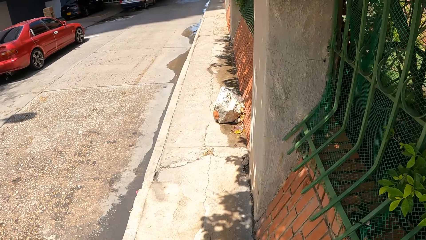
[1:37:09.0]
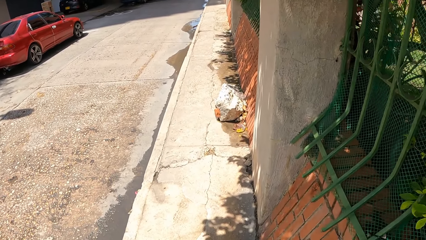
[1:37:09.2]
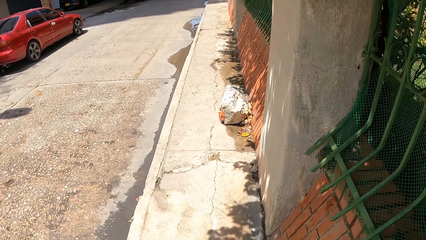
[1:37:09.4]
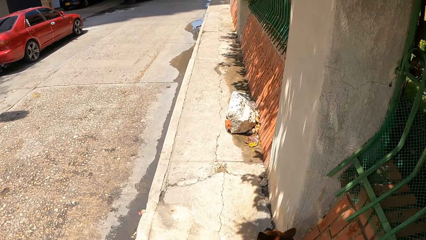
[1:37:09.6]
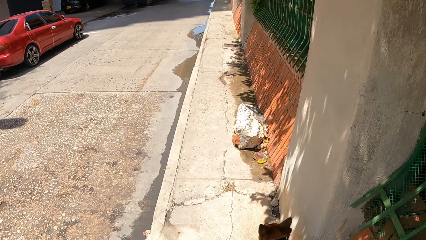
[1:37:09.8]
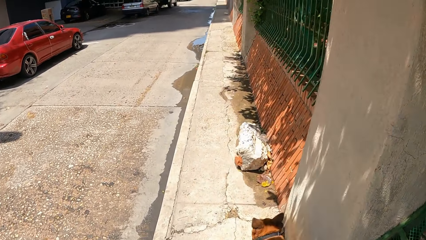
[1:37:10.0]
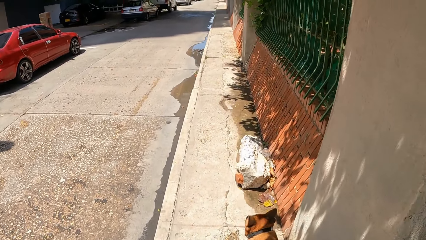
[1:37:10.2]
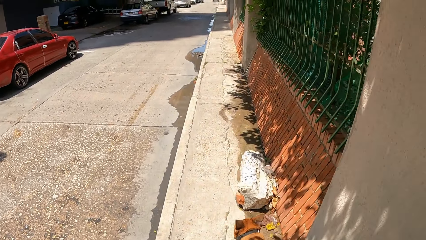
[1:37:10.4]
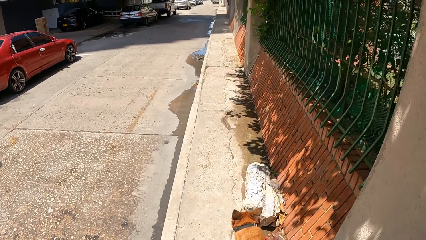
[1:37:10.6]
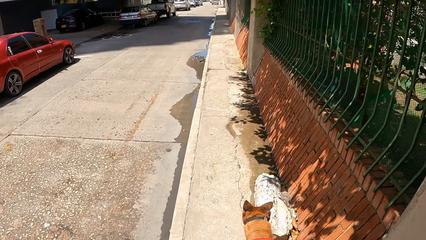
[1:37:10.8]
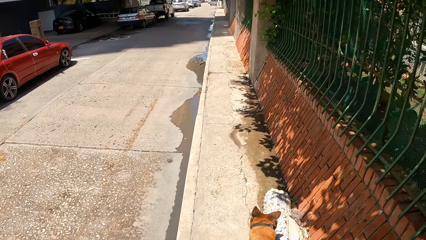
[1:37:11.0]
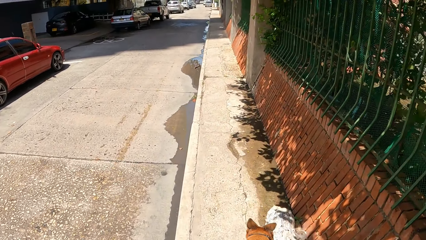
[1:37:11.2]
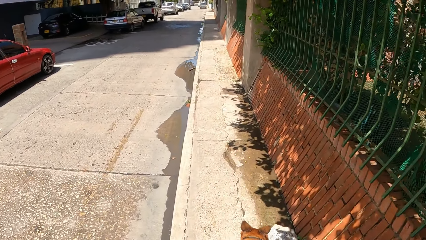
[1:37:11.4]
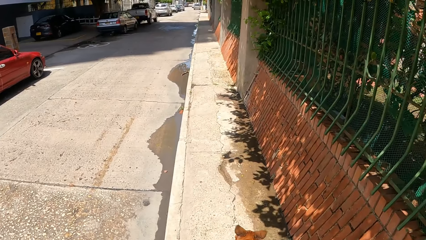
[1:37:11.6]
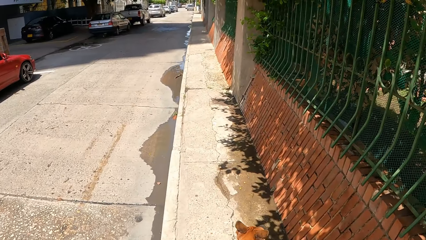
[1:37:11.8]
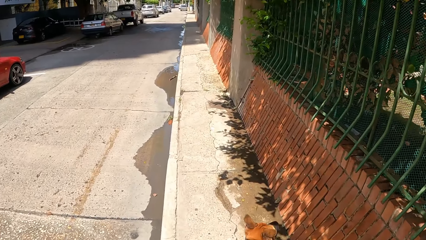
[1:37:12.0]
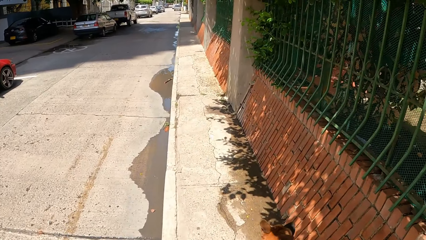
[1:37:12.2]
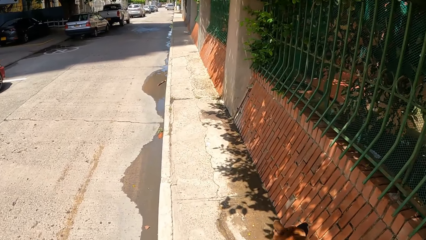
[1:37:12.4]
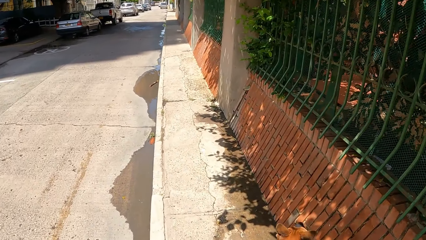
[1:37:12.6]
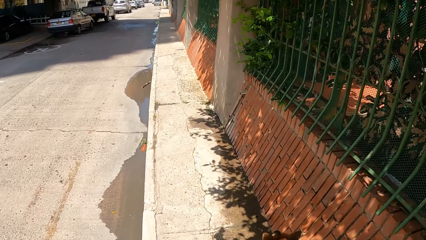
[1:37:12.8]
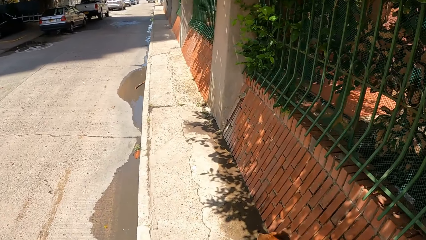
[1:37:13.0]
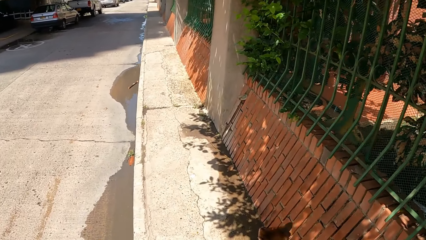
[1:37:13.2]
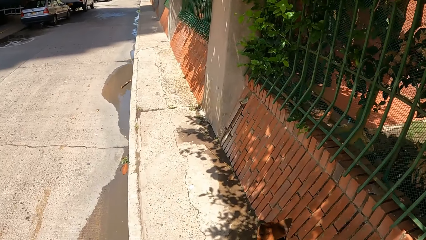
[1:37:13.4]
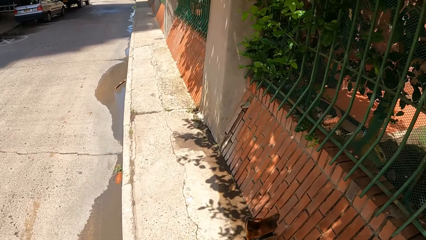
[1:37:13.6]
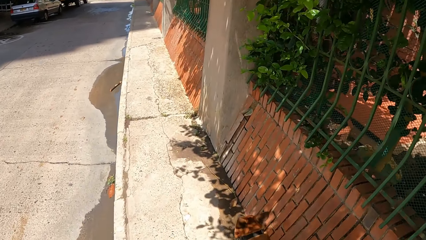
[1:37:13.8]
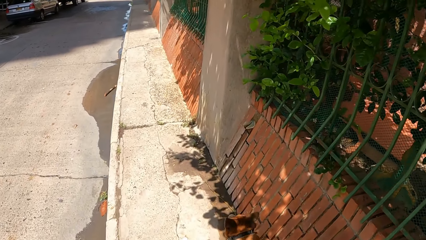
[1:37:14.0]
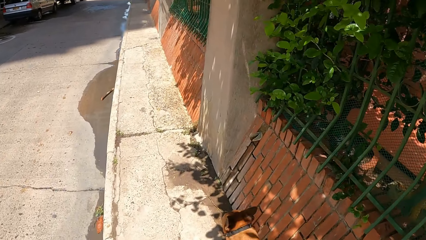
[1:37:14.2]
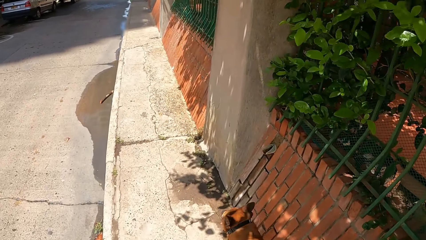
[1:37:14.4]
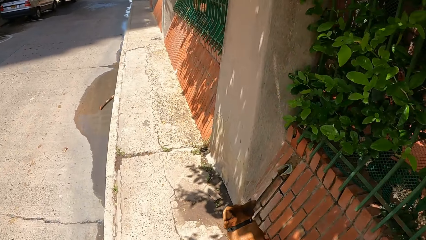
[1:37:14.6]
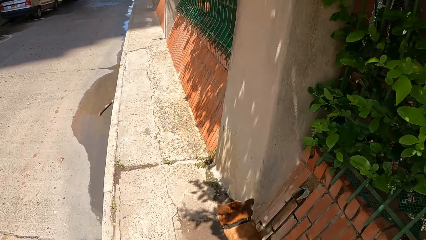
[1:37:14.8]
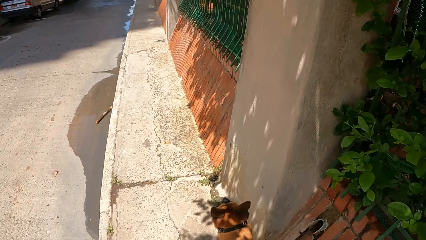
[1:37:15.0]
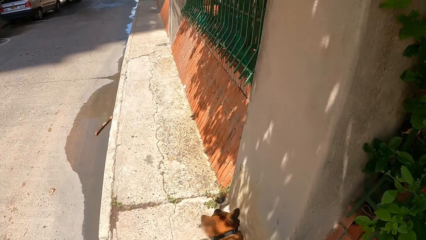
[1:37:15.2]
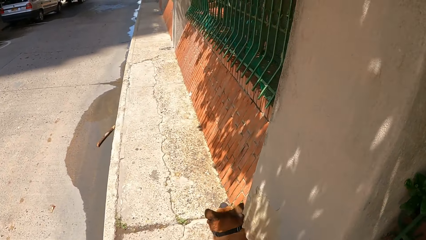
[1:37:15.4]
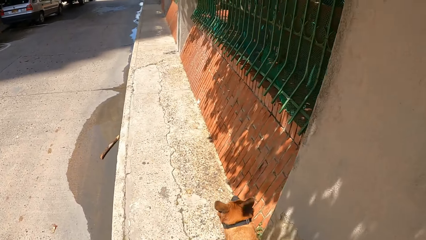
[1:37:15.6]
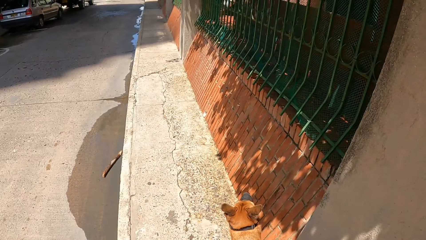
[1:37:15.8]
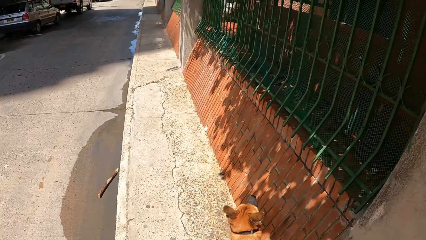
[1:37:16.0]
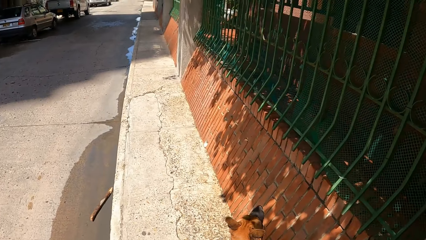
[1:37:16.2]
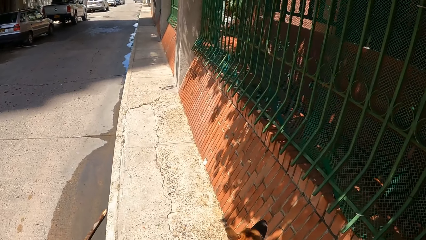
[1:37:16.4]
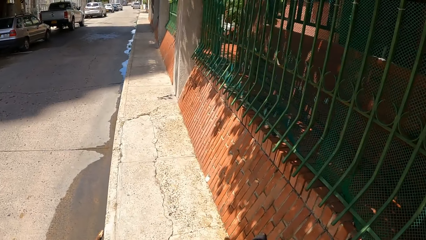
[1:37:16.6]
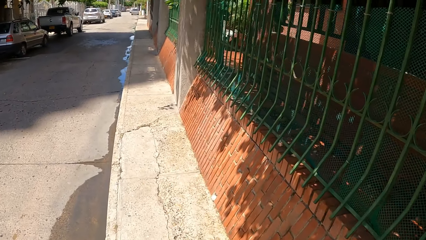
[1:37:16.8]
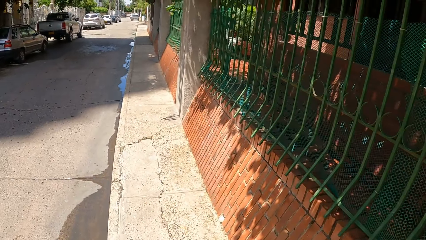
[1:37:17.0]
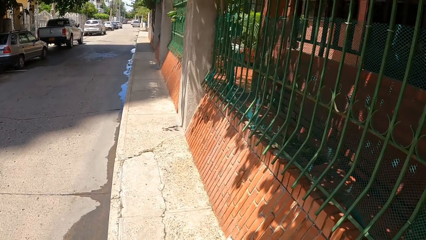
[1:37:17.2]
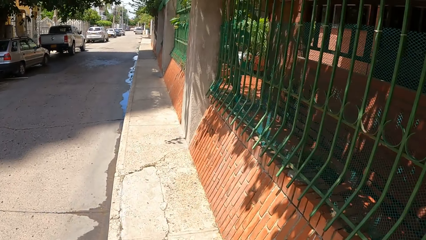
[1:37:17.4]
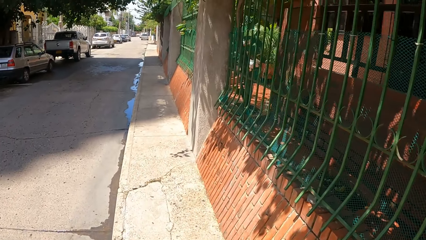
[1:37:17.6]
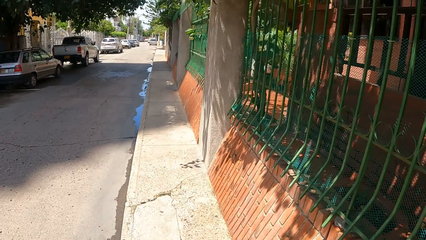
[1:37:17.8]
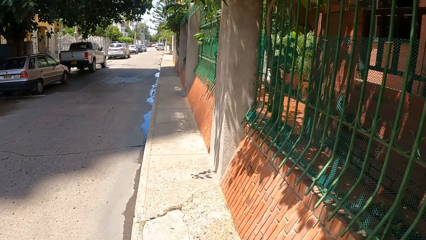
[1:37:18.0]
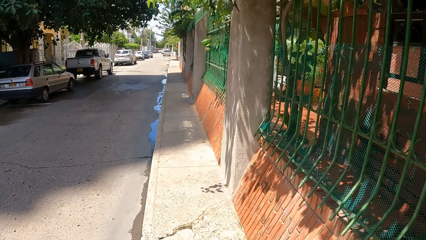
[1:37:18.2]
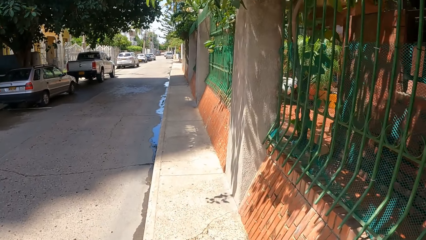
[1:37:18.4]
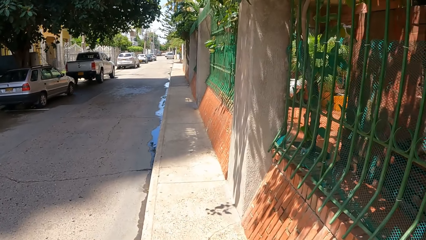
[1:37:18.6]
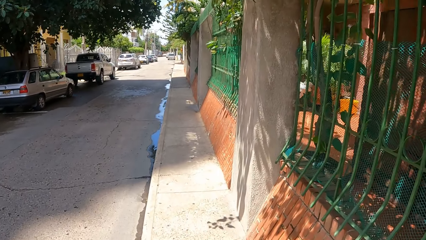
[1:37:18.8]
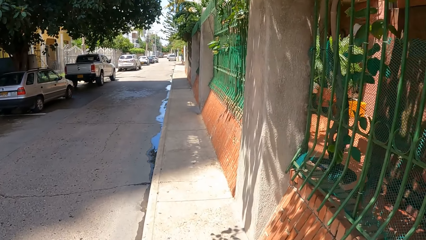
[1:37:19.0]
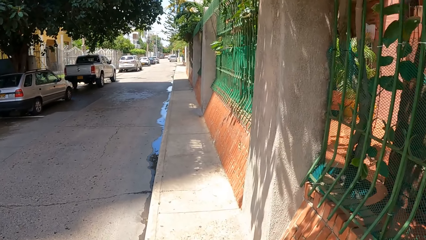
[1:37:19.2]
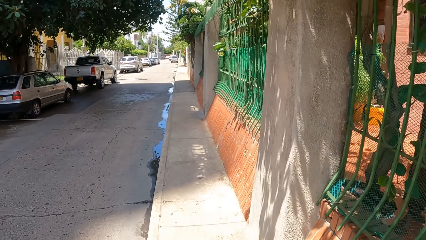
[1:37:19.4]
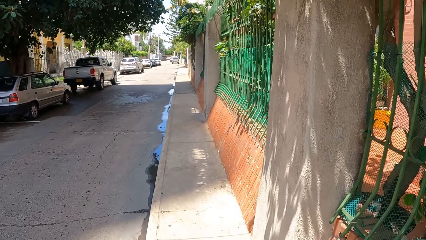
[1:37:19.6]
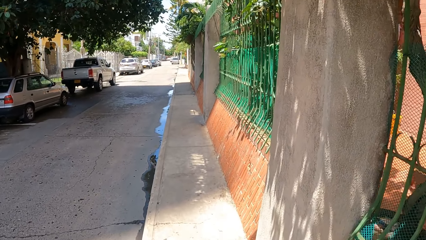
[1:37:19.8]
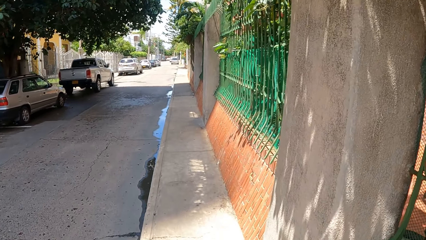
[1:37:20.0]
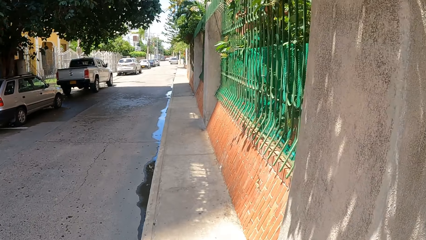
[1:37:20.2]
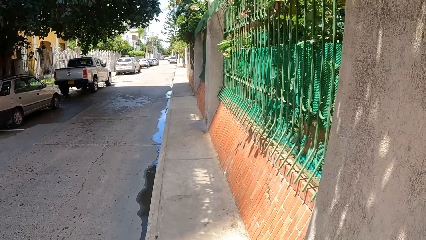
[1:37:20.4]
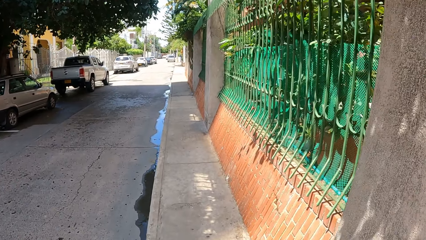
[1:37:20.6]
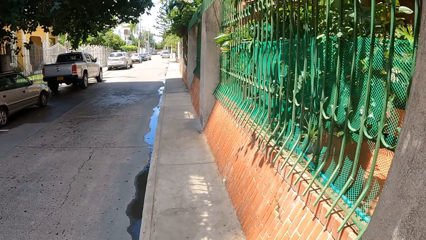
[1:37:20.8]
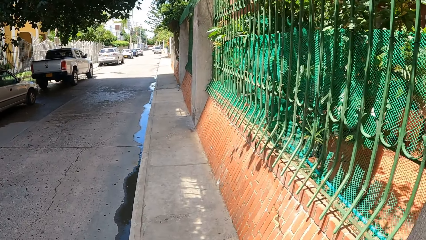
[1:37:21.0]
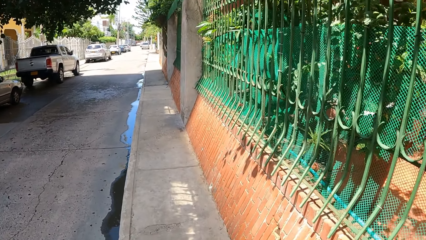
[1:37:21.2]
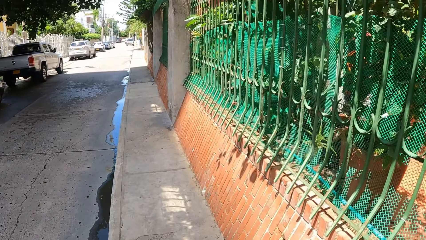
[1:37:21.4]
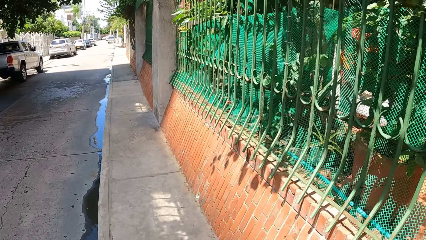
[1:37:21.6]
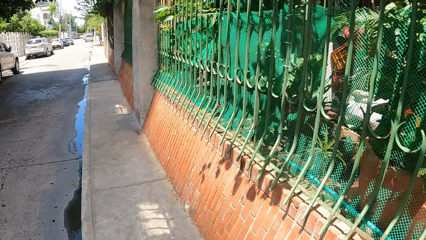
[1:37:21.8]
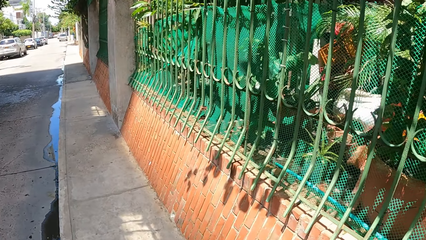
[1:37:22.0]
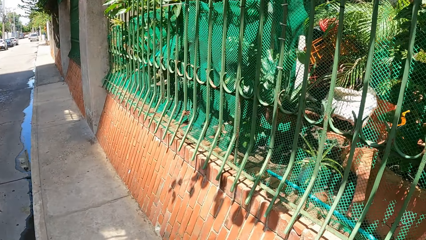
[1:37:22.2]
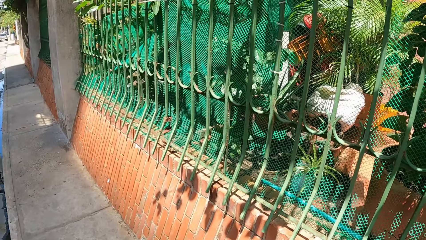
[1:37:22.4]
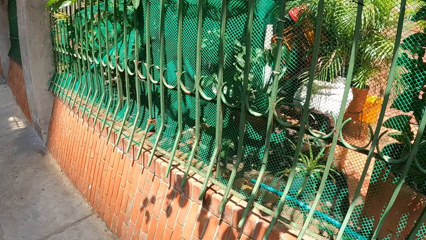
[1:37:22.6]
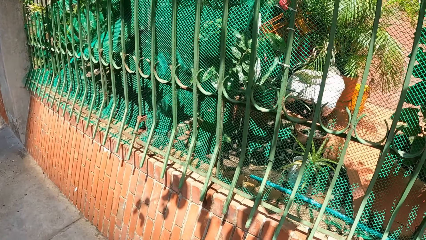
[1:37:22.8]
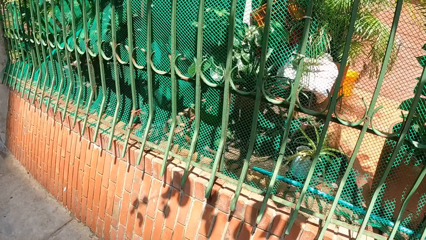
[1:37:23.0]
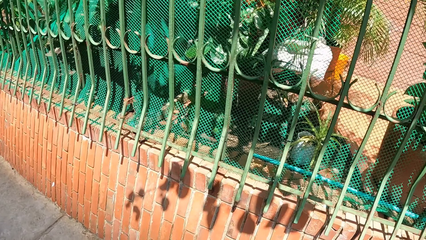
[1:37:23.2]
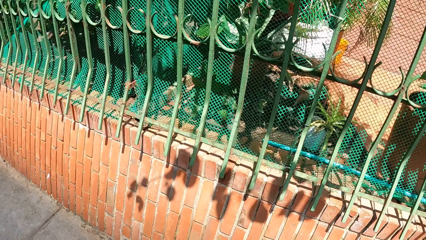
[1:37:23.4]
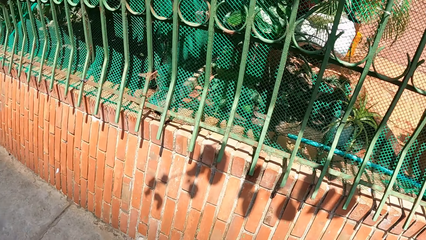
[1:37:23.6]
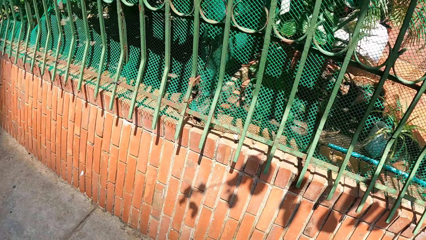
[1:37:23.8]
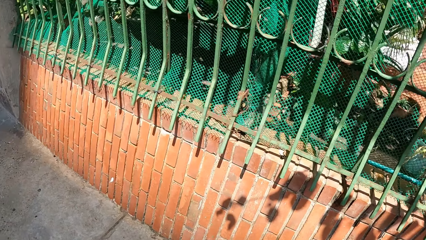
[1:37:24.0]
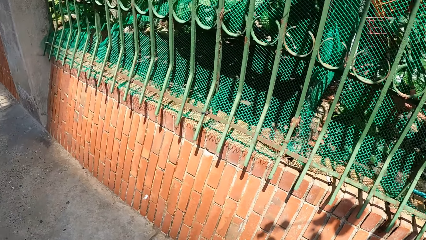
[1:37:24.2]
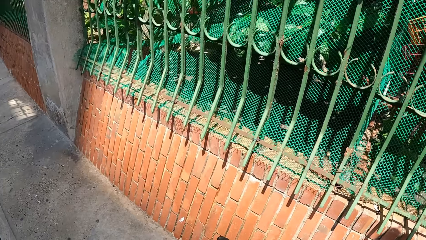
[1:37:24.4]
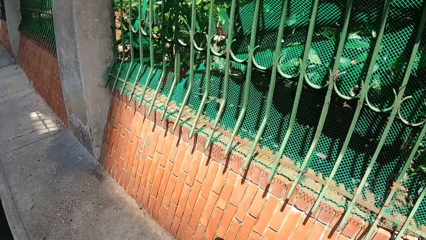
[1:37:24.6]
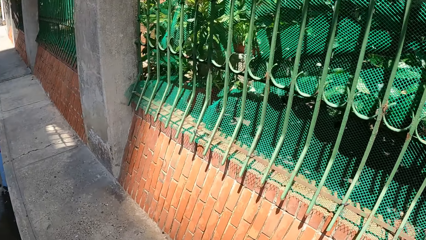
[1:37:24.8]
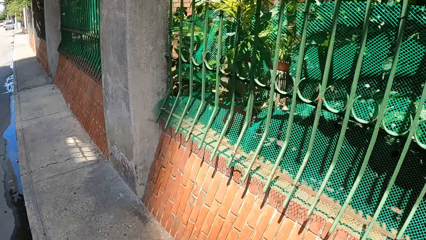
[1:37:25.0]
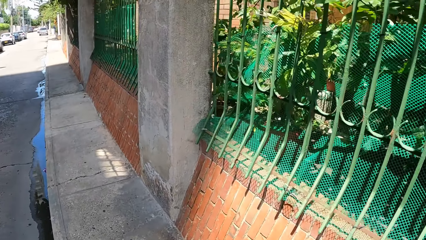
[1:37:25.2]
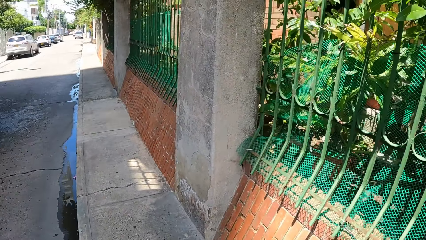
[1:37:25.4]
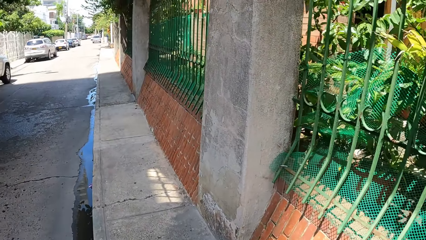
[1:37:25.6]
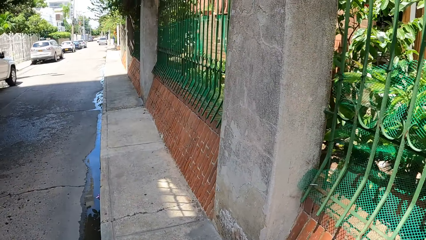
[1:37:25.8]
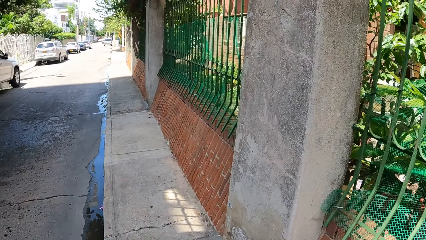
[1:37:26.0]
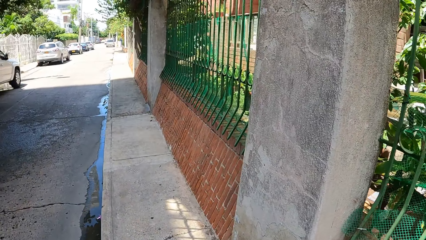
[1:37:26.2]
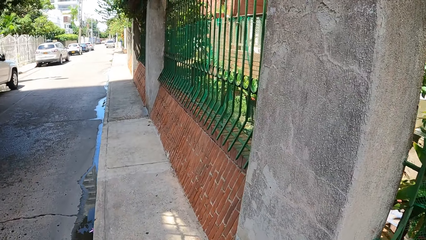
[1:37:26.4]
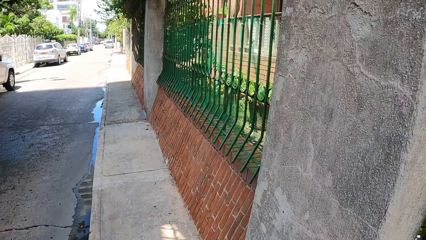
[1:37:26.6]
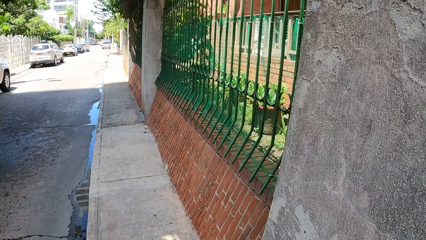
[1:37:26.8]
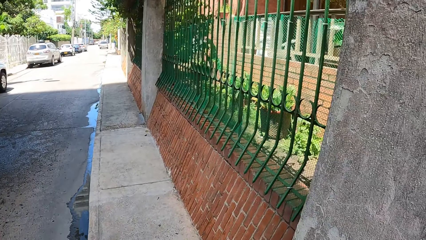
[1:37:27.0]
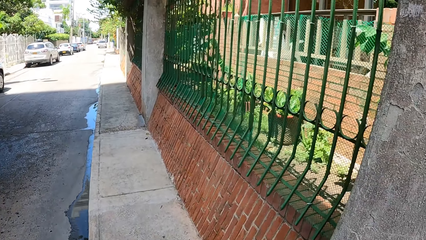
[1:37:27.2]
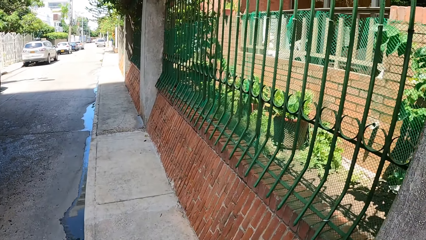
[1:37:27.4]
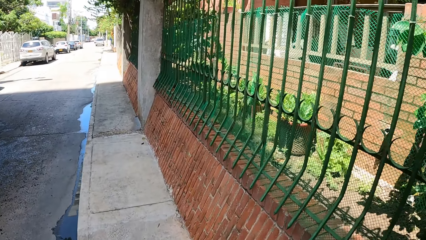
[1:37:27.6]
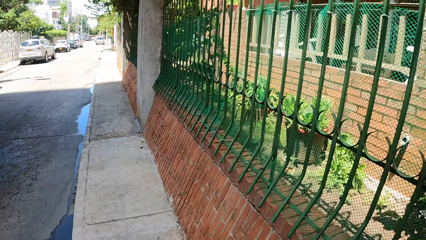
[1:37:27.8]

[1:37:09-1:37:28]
The camera wearer walks the dog and looks around.
